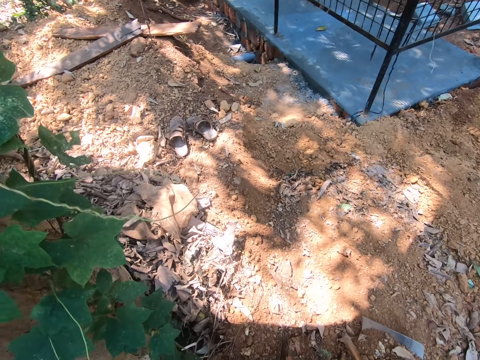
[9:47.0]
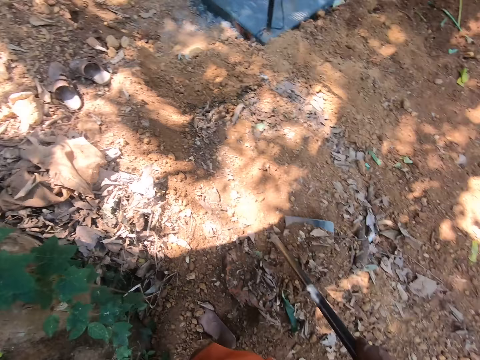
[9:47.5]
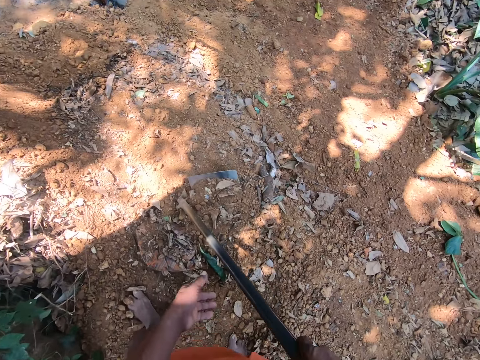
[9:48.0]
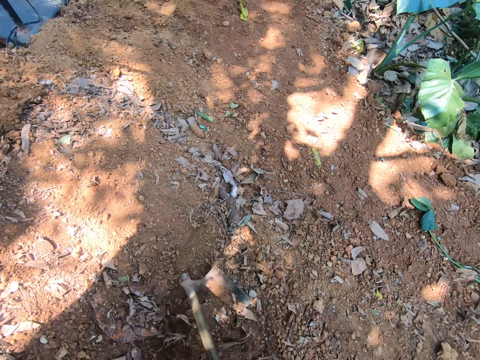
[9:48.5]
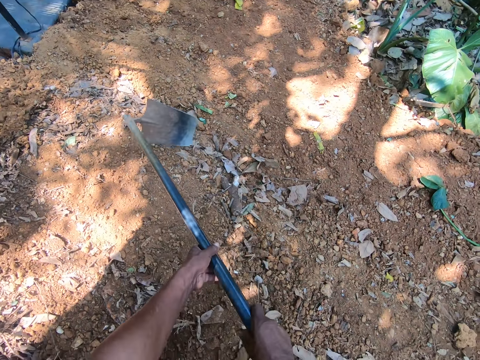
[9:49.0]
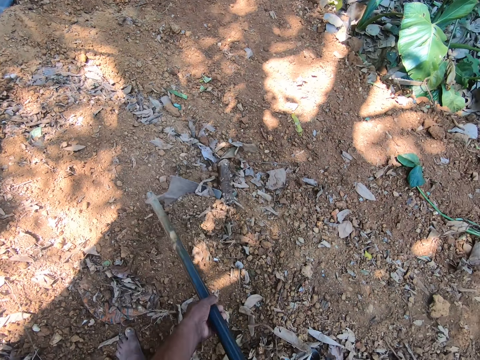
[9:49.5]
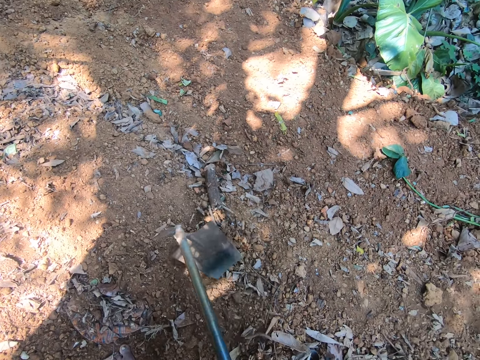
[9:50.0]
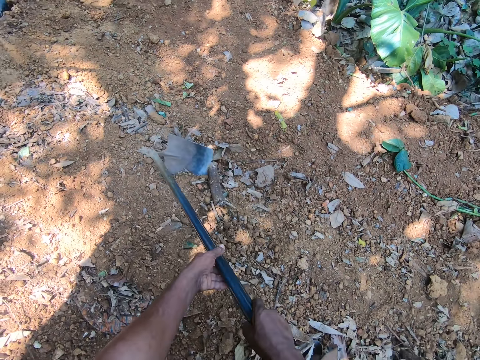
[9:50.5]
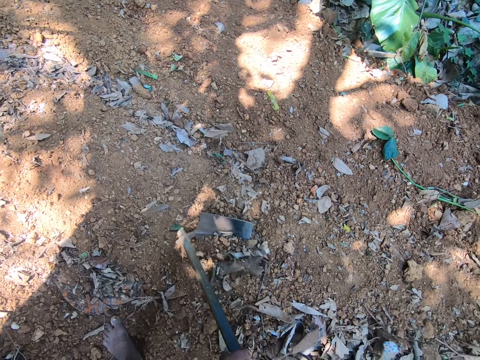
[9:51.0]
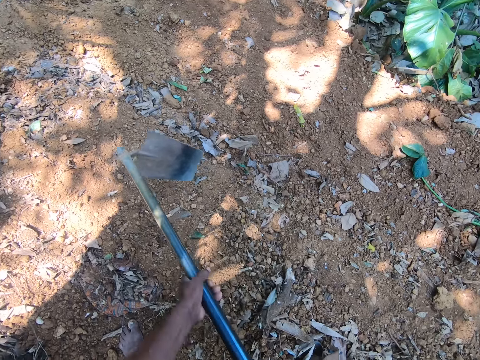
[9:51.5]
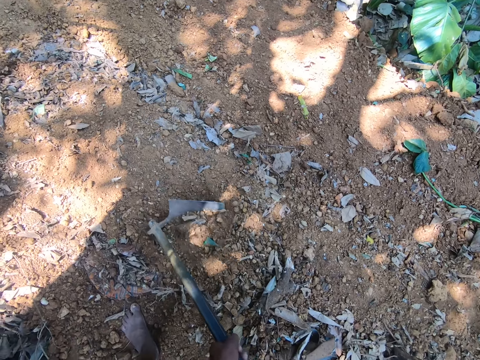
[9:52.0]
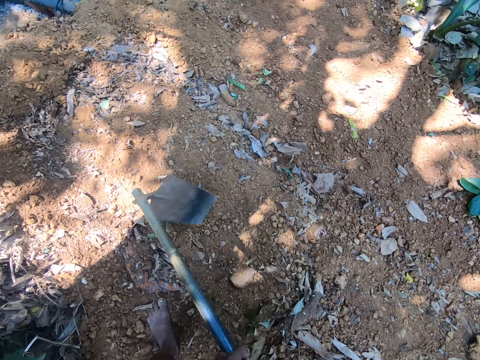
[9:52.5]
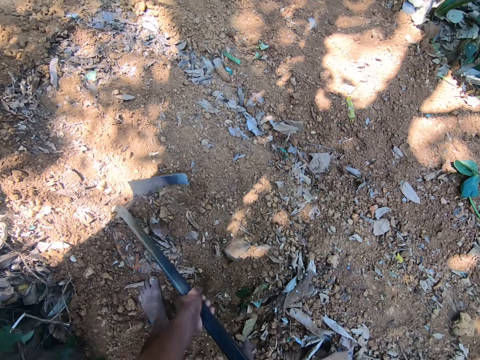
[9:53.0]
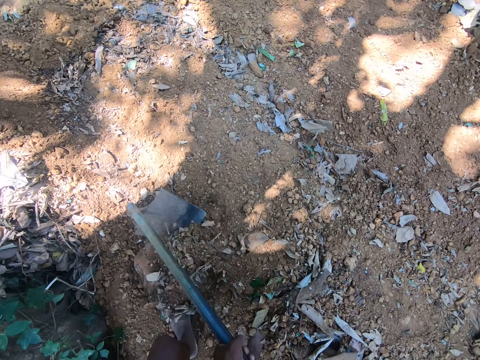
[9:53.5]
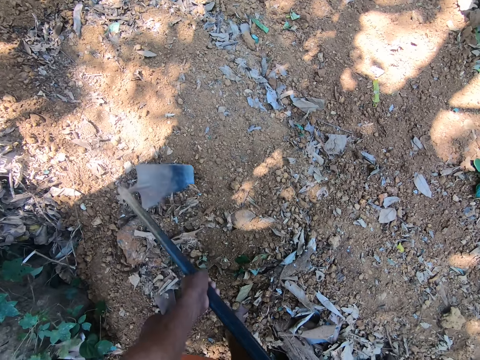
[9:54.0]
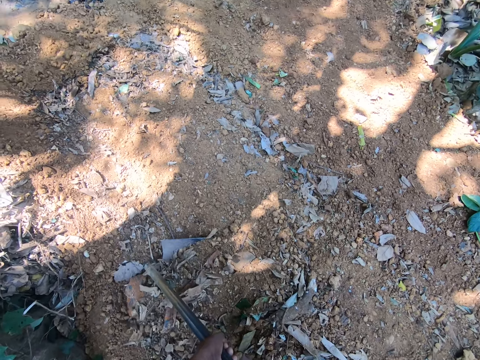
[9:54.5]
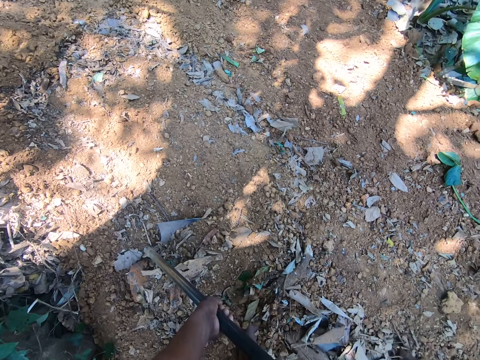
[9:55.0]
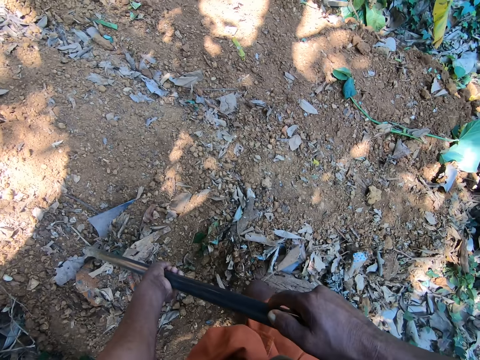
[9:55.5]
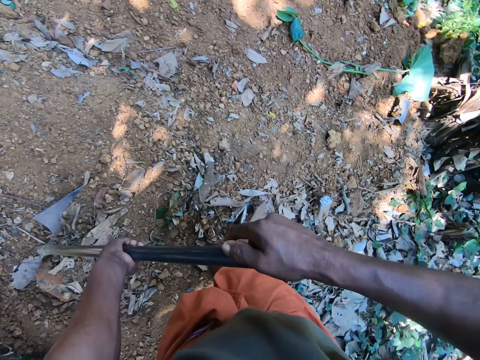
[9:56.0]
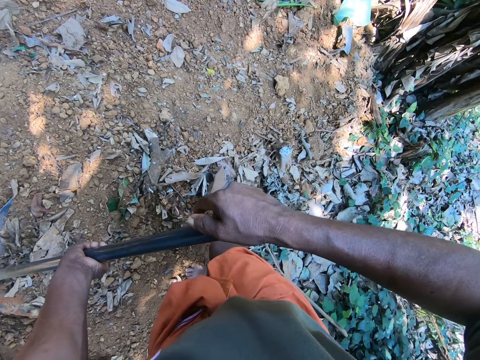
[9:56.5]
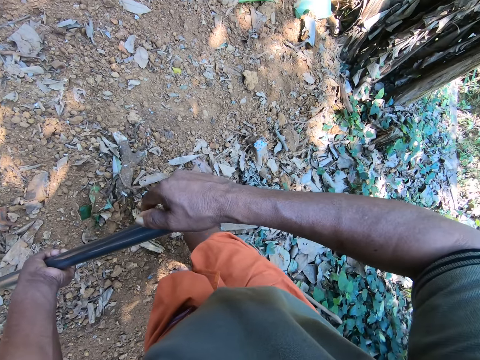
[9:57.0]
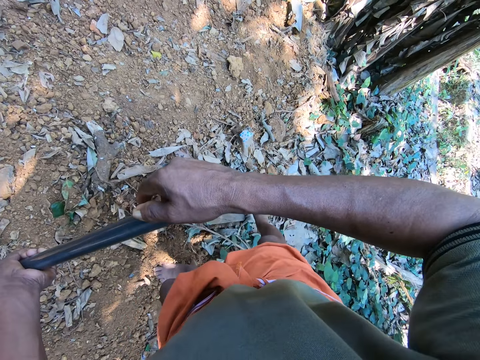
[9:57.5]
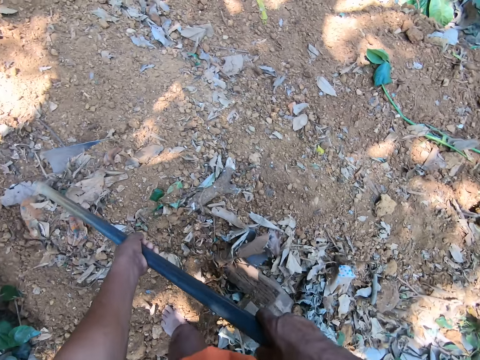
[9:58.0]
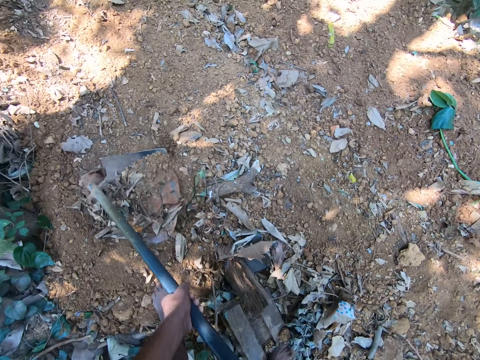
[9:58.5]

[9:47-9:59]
The camera wearer hoes the ground with the hoe in both hands.

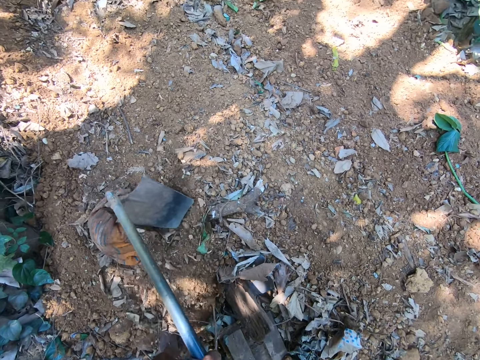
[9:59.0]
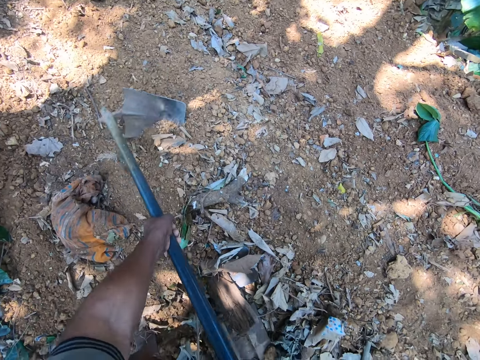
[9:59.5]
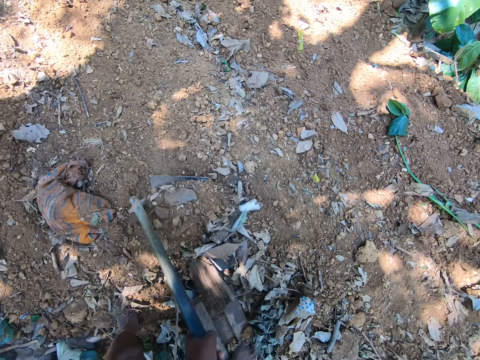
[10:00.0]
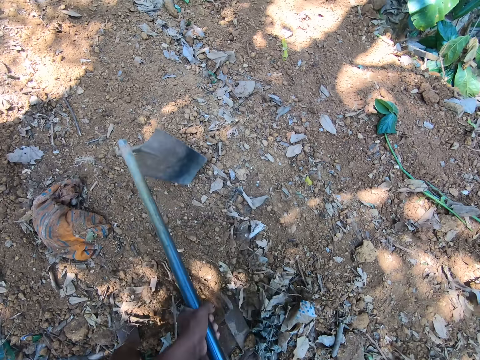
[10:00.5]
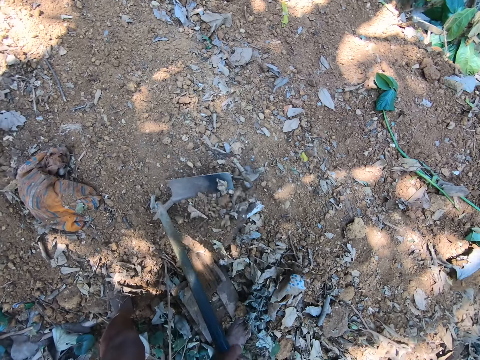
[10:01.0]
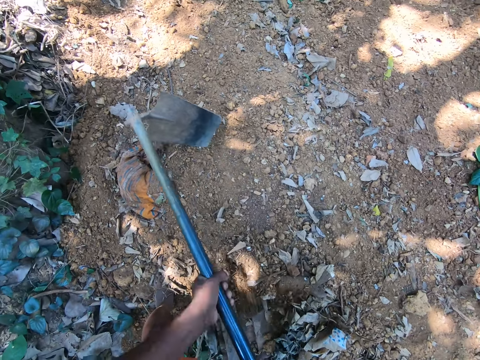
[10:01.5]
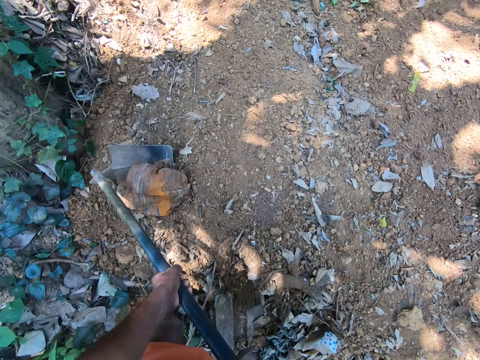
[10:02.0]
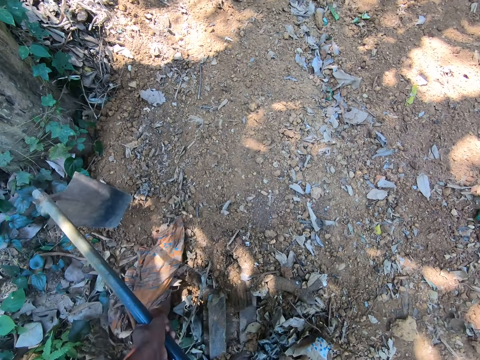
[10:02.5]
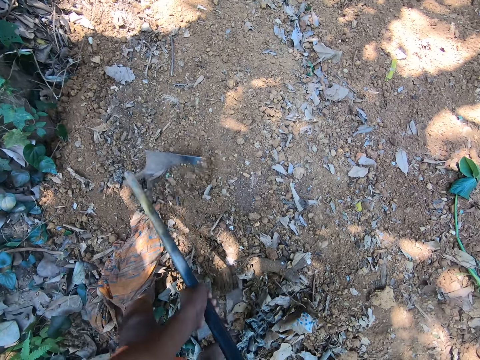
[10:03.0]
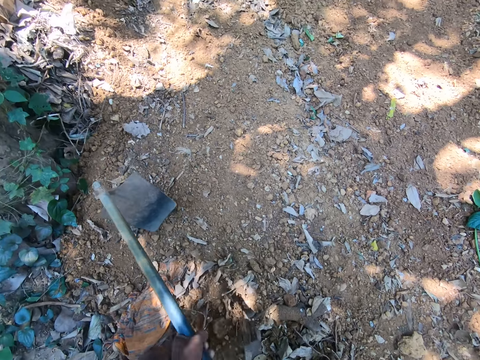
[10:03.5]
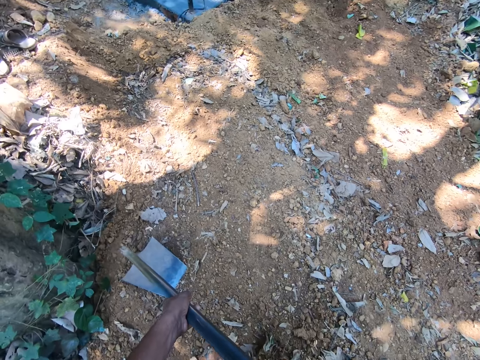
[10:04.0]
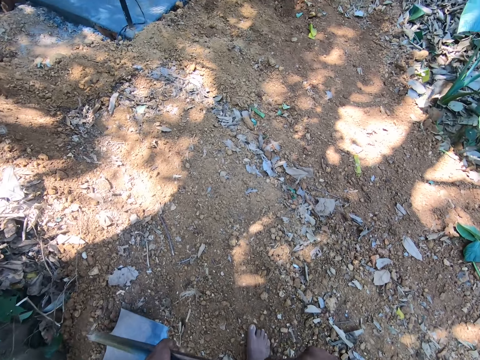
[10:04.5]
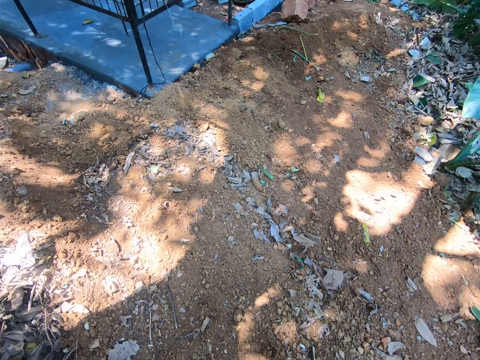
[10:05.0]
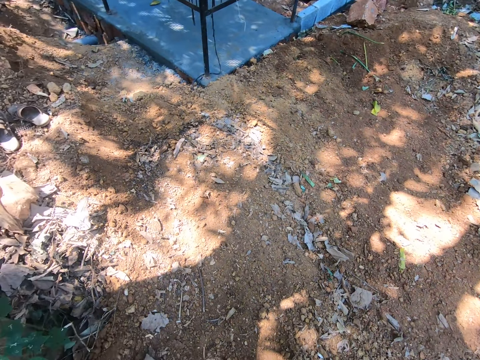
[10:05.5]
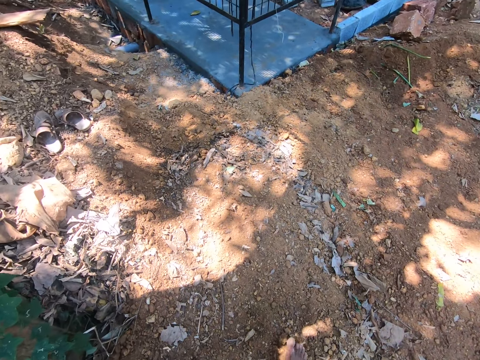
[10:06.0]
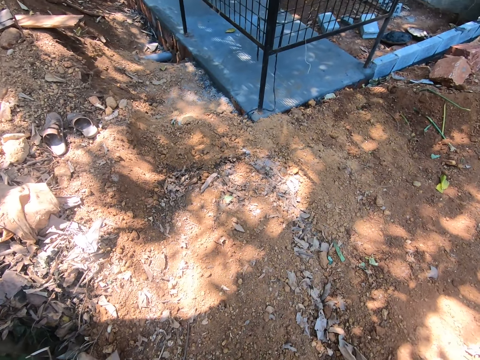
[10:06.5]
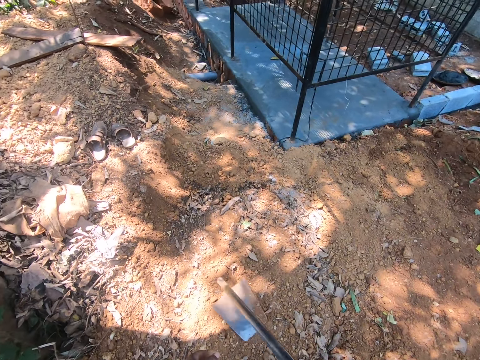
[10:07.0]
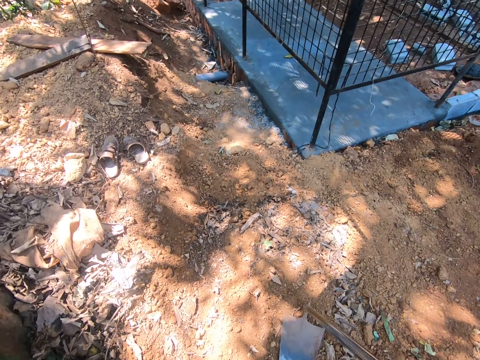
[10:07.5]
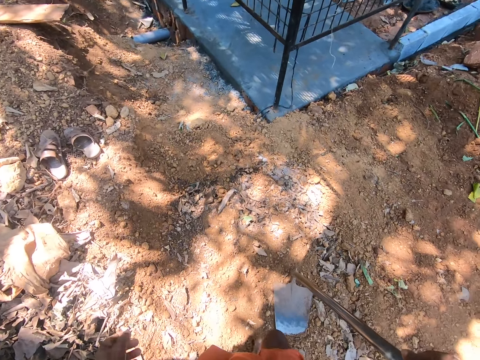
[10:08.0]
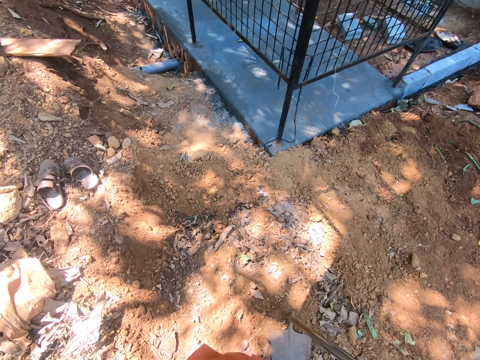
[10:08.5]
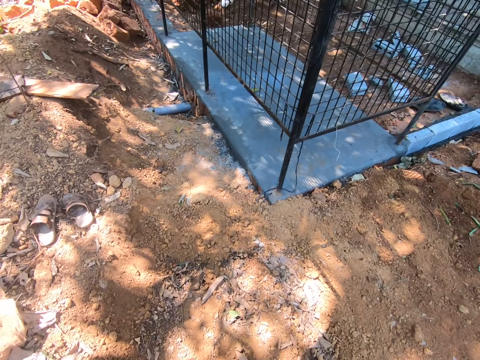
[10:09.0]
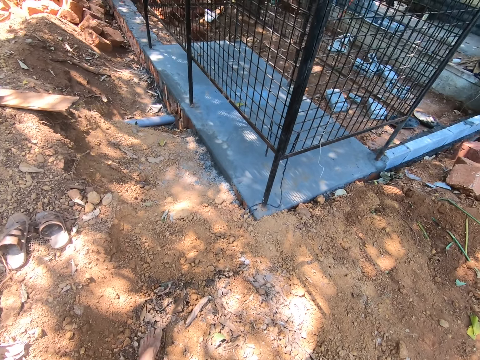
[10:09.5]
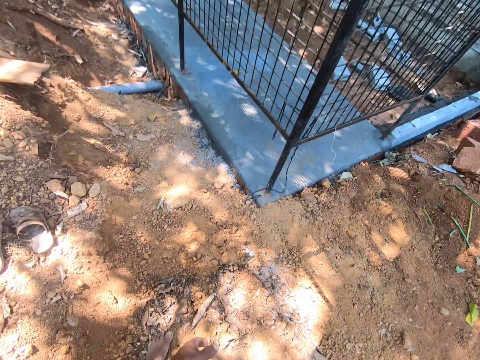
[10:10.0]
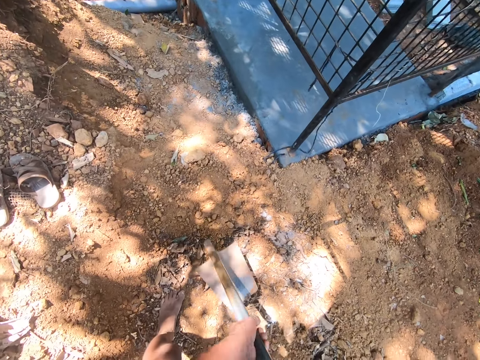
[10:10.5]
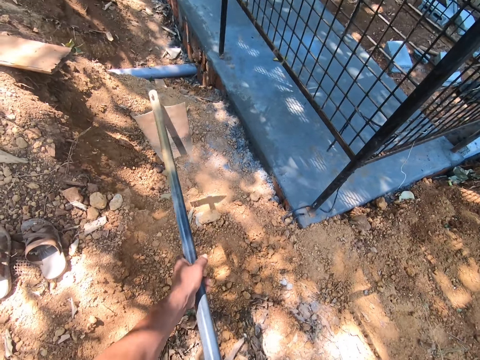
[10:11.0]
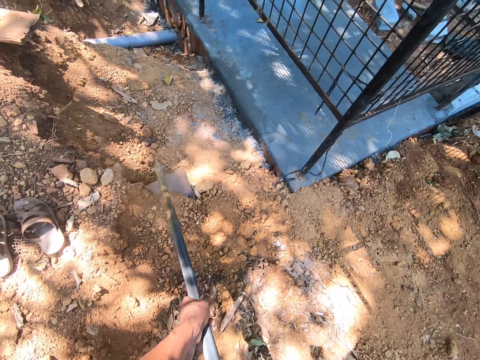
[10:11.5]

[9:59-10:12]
The camera wearer drops the hoe on the ground with his right hand.

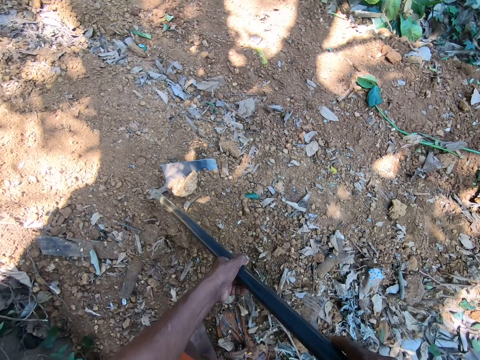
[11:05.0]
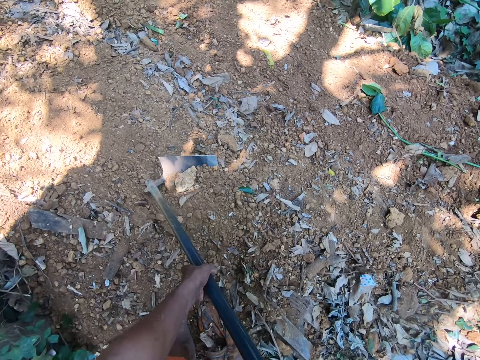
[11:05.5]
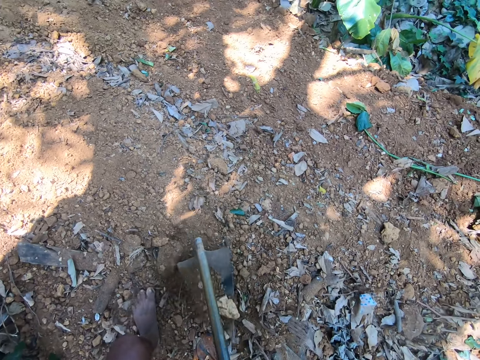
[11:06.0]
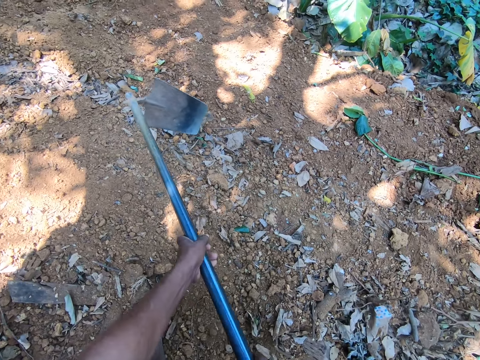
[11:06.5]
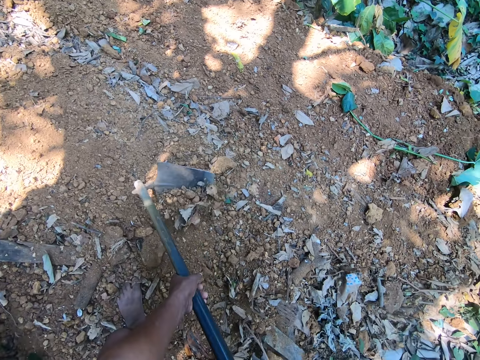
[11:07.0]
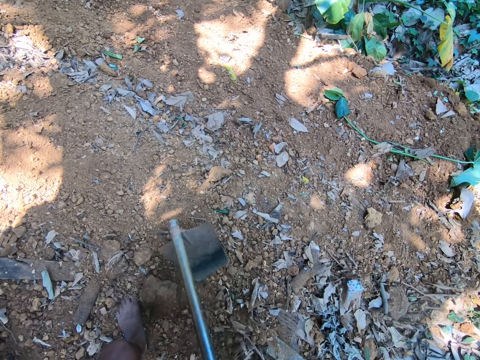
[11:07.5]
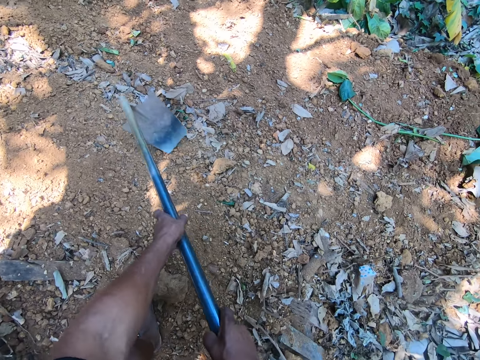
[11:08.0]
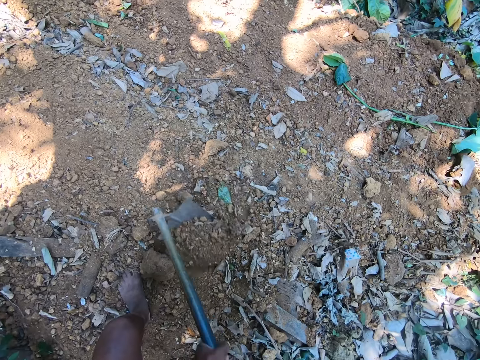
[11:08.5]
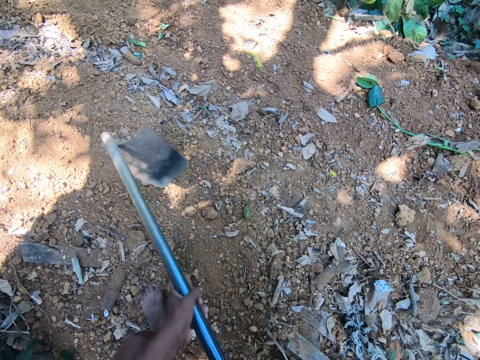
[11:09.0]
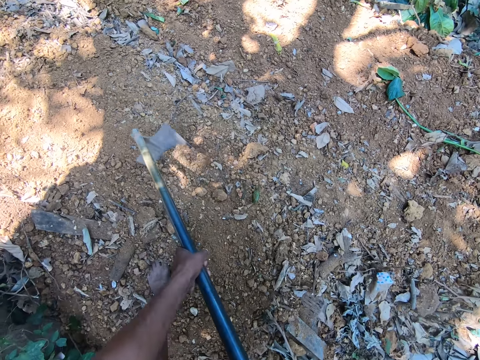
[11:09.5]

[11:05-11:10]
The camera wearer hoes the ground with the hoe in both hands.
